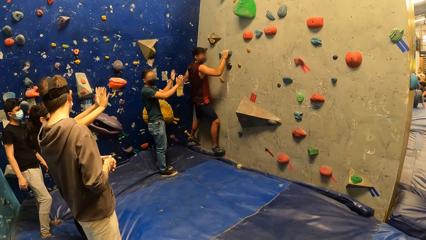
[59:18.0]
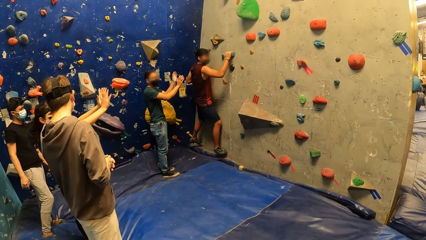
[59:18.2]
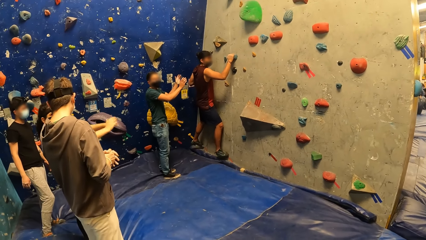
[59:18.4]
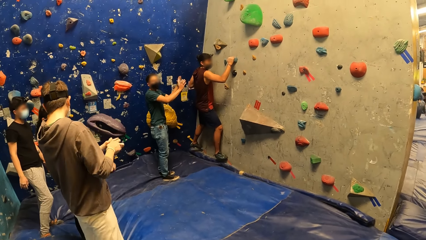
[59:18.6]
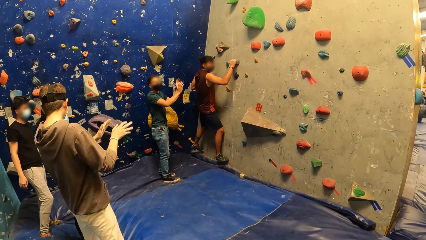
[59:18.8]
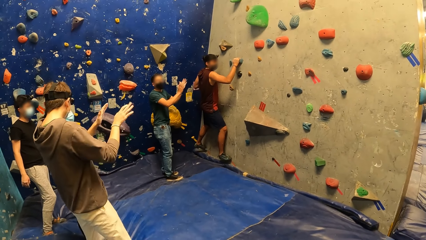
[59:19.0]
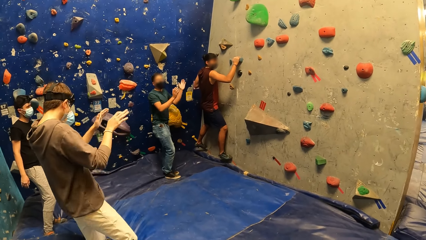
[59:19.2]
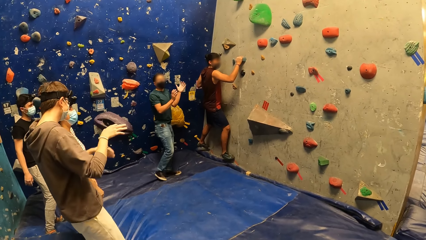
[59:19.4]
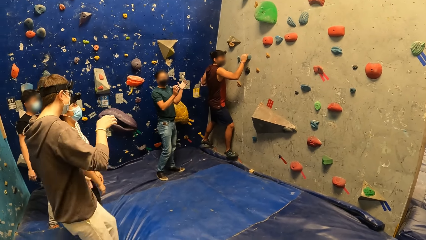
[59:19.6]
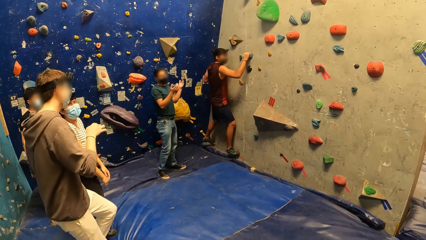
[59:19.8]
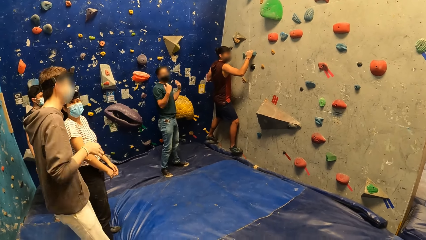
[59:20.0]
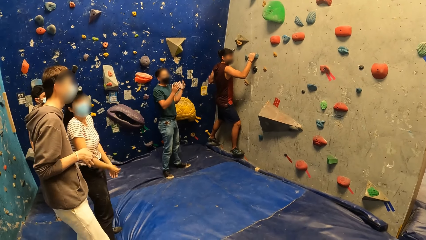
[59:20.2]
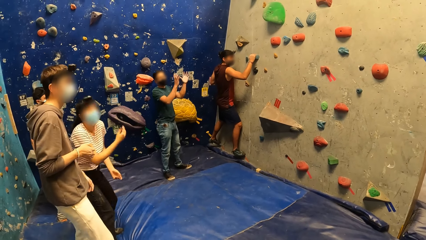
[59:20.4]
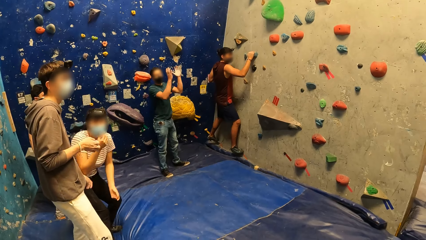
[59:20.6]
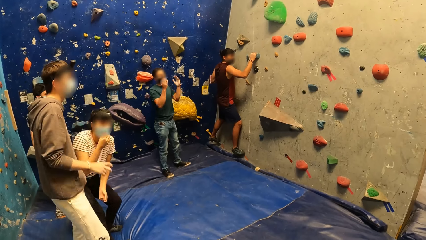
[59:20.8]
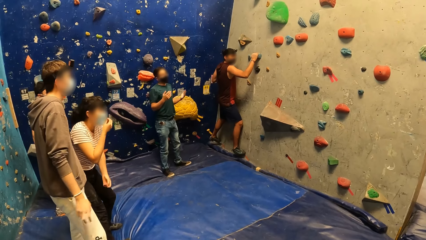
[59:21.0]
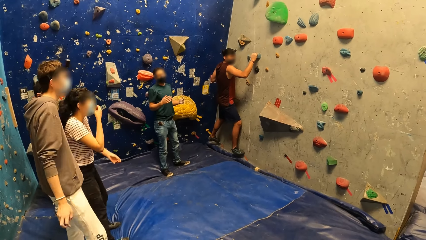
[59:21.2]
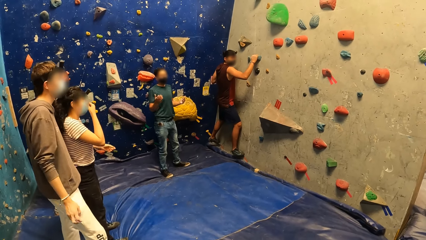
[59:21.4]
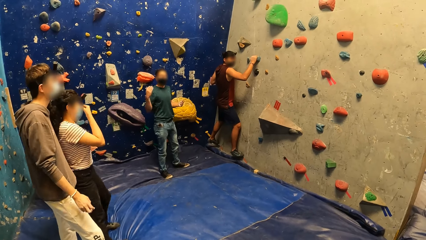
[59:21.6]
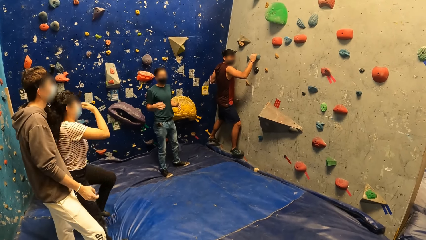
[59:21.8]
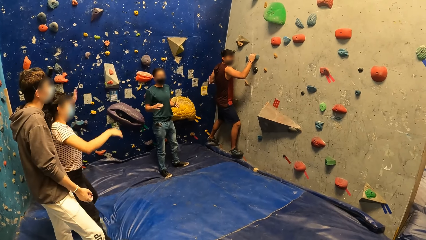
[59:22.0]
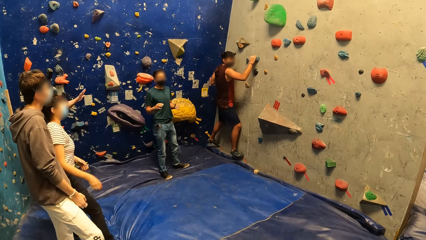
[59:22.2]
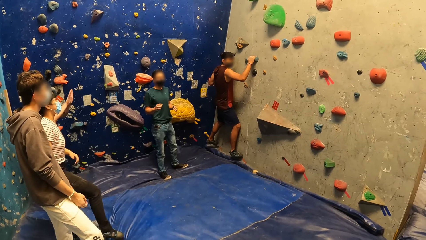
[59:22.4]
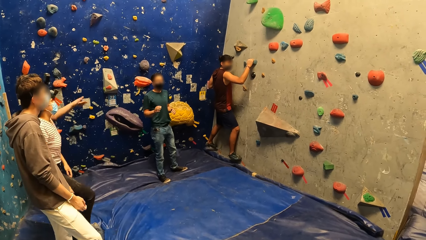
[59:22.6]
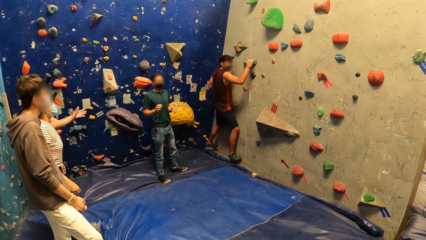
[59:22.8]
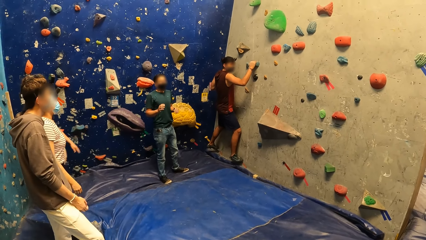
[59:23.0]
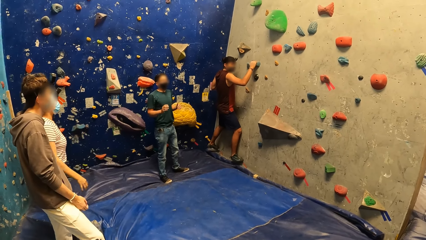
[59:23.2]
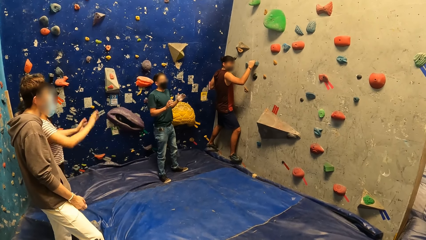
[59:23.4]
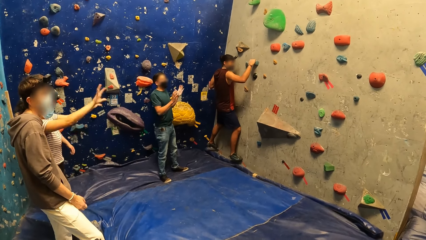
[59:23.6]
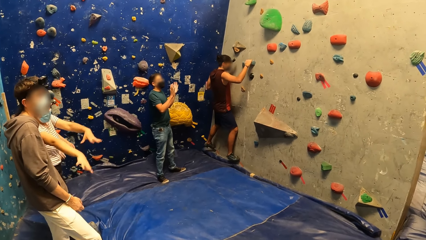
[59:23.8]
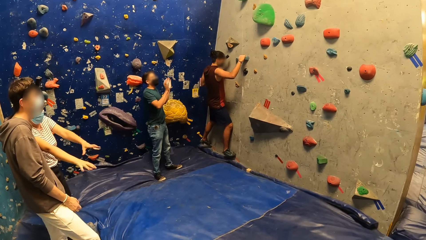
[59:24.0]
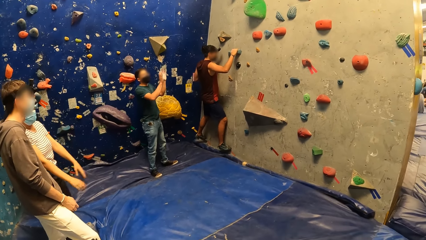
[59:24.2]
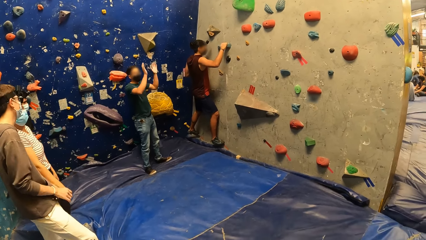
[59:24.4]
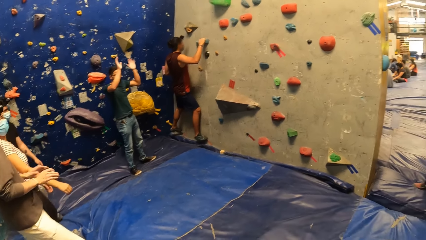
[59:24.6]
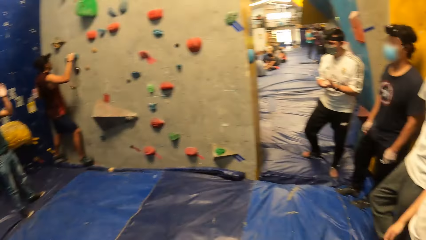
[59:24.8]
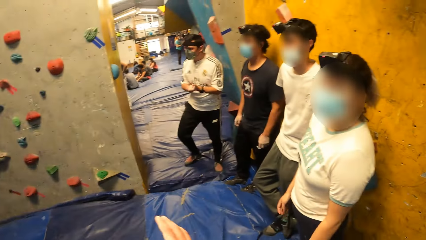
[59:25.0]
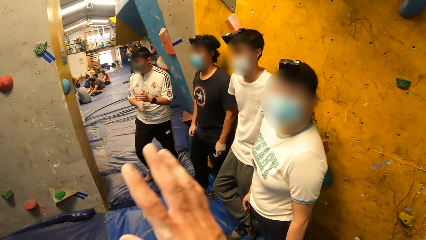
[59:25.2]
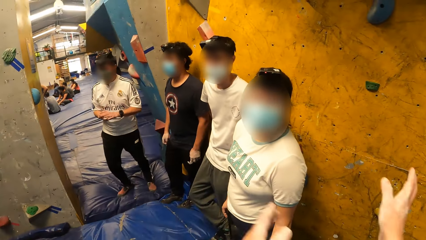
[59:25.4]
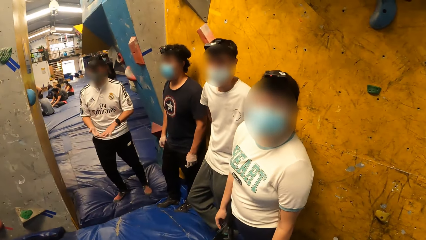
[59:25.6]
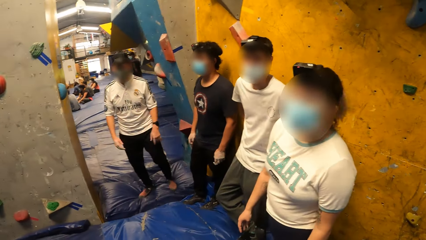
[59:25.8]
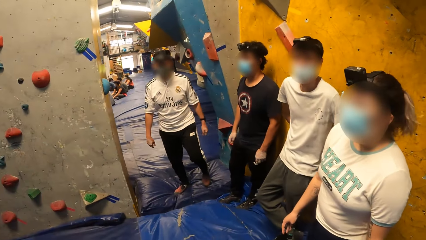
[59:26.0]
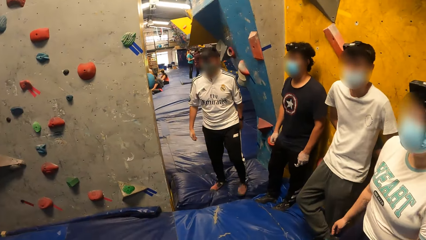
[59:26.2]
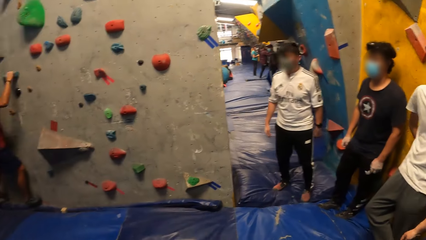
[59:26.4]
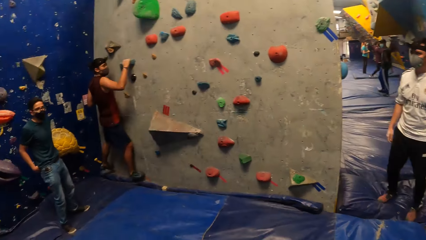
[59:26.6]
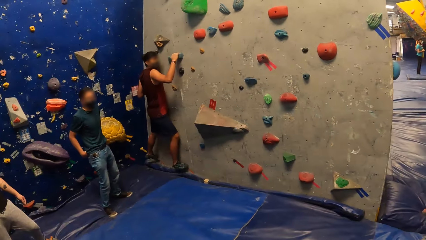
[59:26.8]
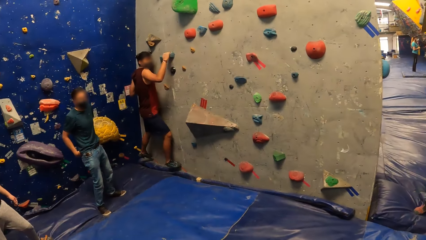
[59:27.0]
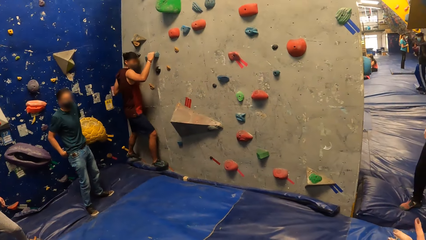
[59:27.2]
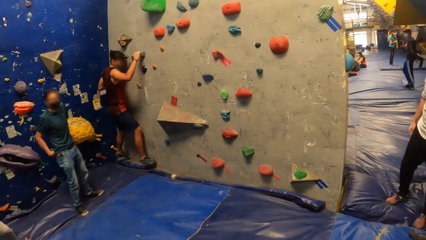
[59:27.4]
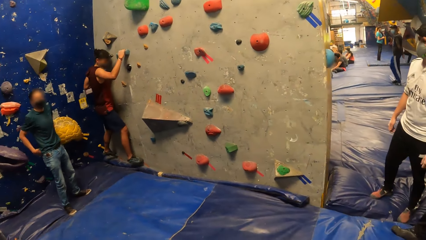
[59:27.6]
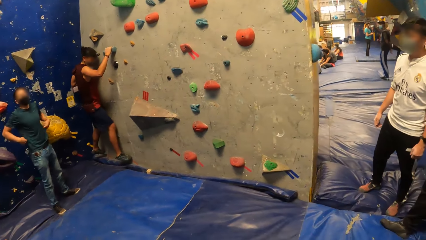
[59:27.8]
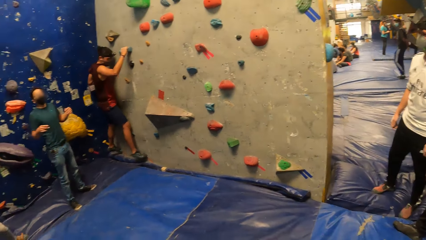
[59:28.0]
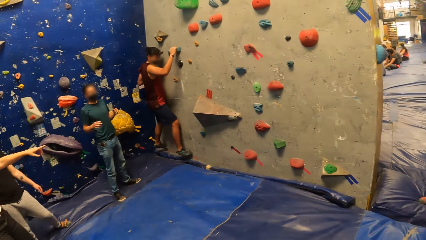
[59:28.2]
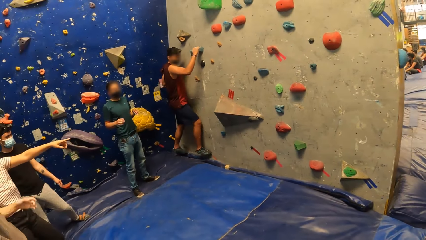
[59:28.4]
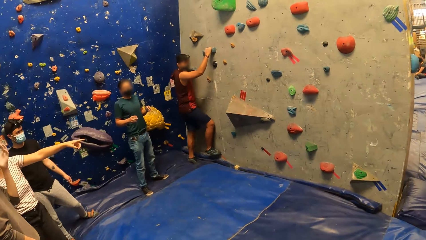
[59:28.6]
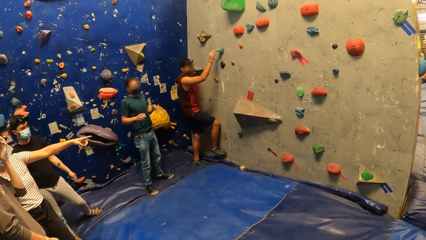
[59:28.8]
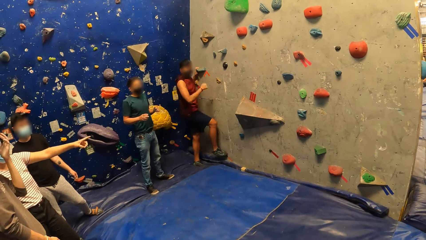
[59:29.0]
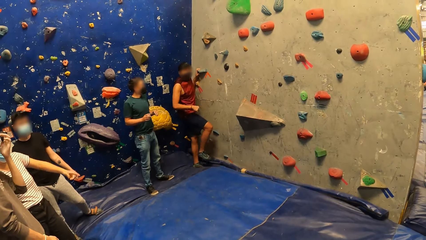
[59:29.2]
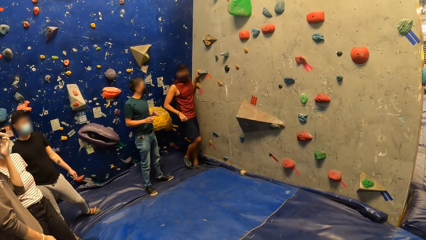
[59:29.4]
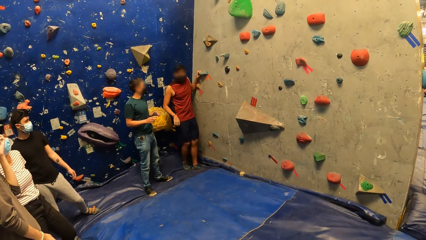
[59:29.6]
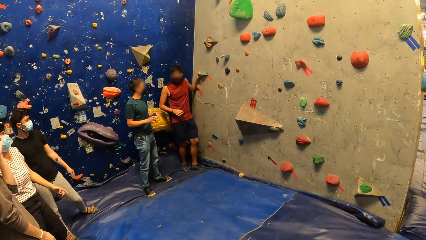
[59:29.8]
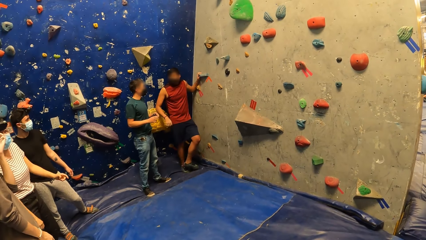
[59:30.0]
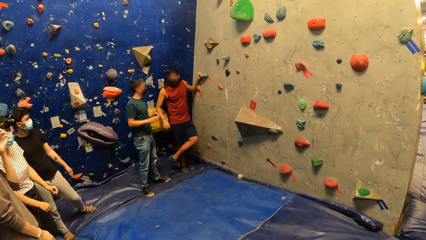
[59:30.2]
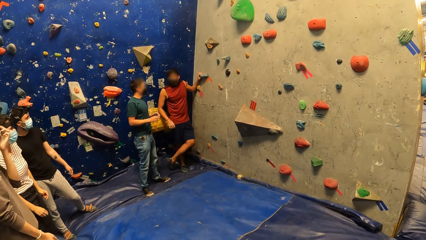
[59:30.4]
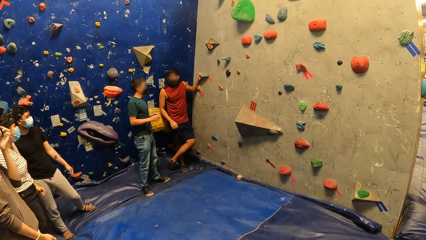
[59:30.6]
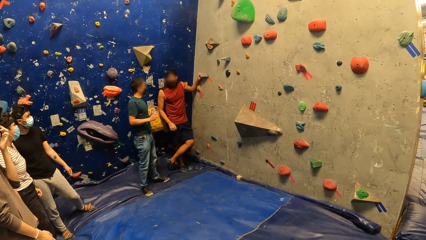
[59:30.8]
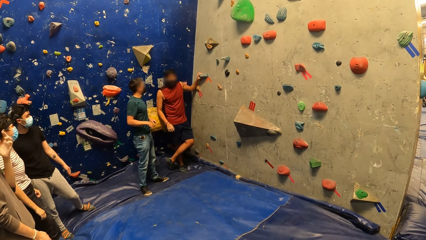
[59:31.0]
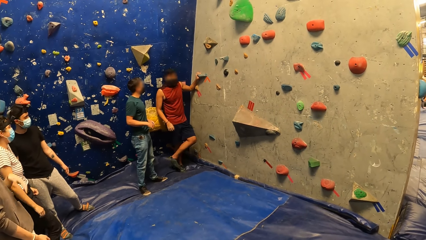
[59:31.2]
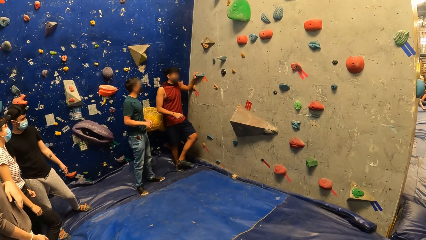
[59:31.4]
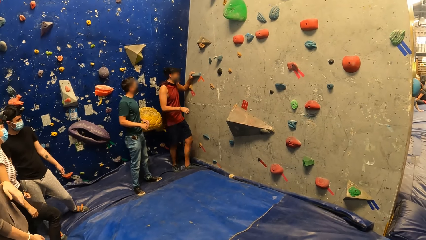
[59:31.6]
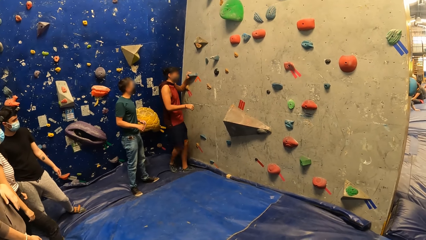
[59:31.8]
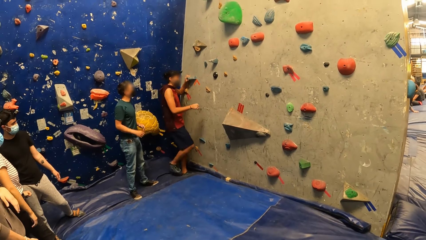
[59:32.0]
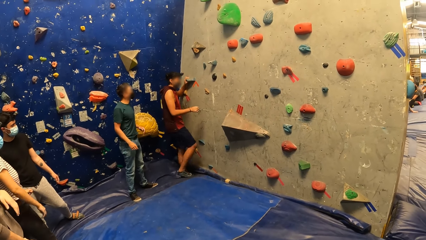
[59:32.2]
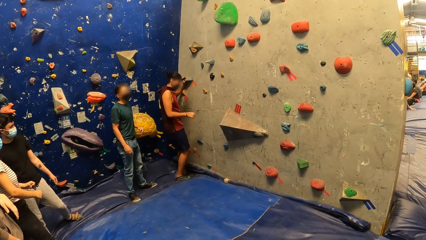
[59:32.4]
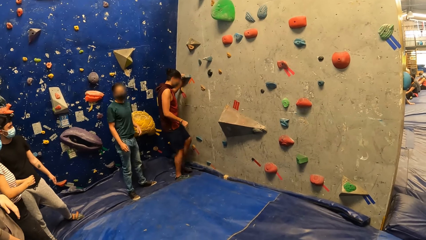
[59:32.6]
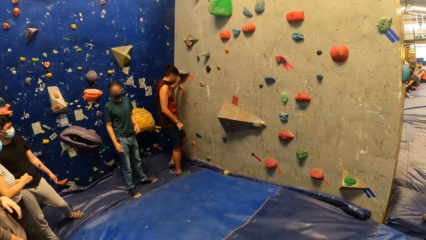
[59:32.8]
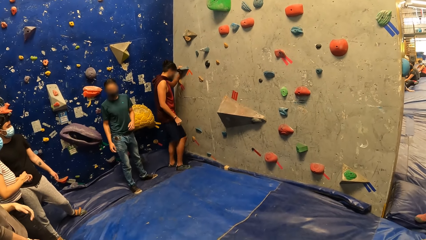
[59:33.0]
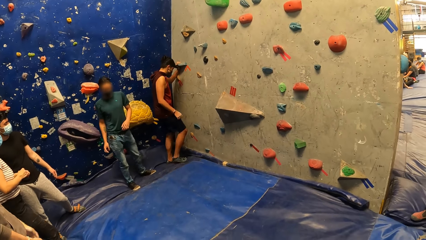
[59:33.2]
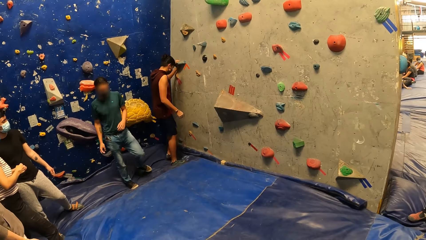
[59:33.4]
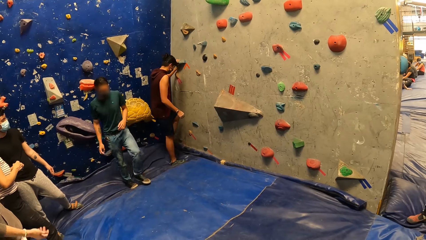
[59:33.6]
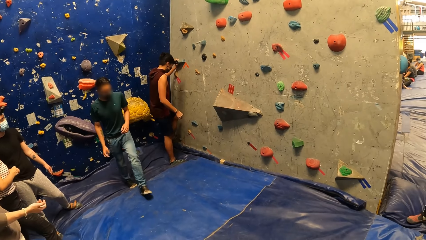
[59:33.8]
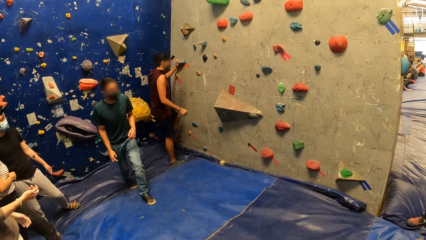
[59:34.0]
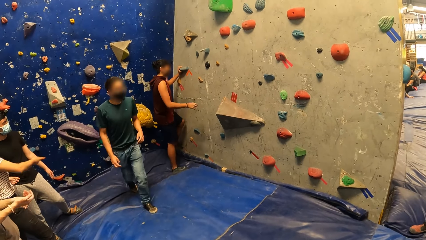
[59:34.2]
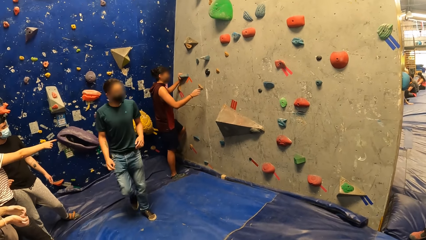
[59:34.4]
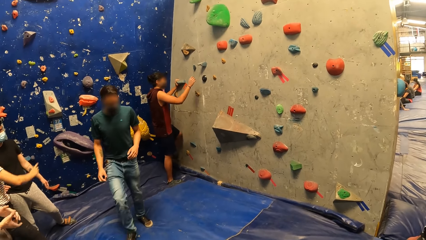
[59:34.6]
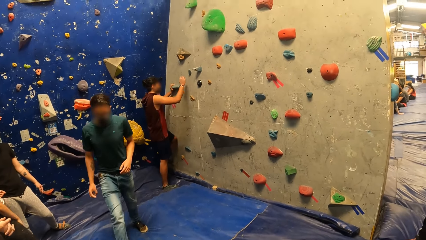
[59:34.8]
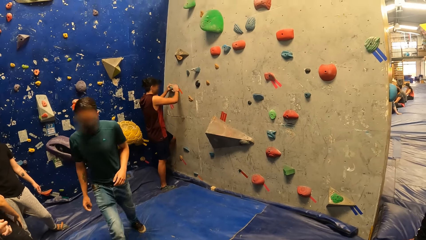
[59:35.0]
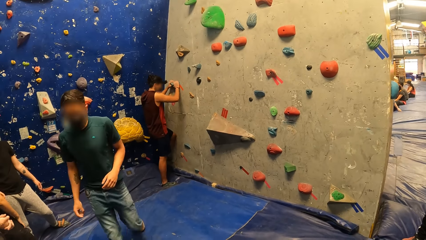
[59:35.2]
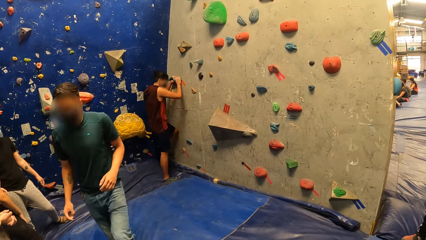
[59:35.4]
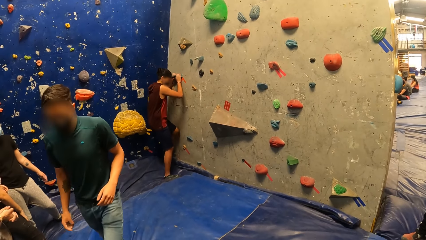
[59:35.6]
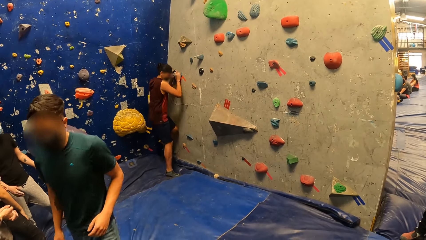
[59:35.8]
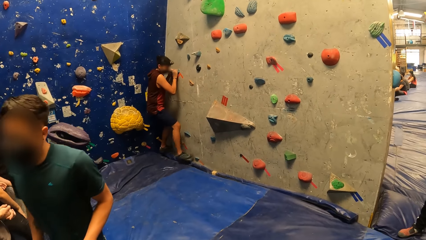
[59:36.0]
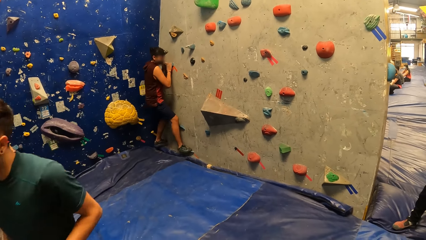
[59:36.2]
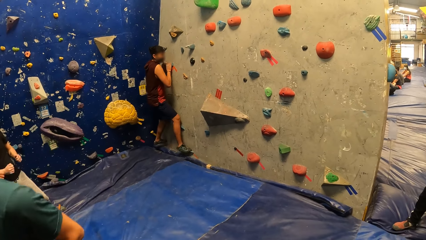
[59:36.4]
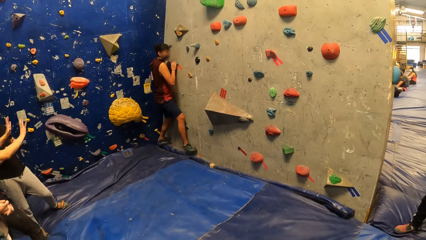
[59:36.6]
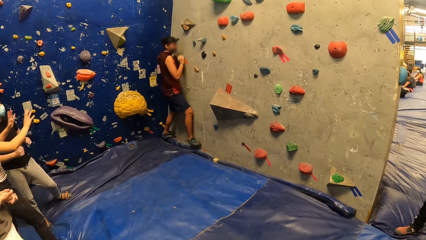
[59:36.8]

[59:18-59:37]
The camera wearer interacts with a group of people with her hands. A man removes his right hand and legs from the crags. Another man walks towards the camera wearer. The first man climbs the crag.
